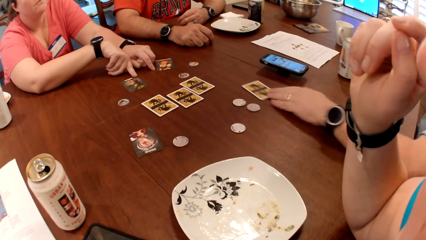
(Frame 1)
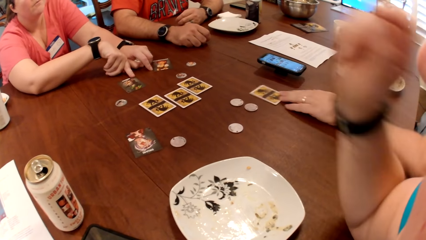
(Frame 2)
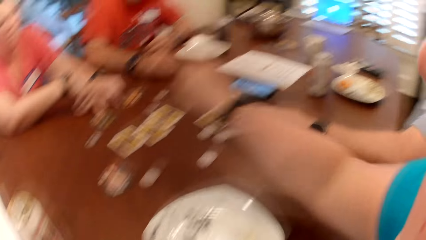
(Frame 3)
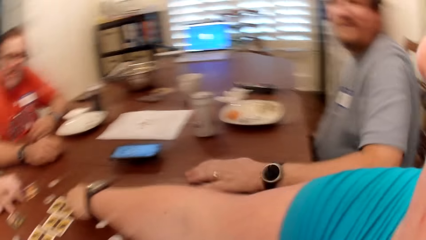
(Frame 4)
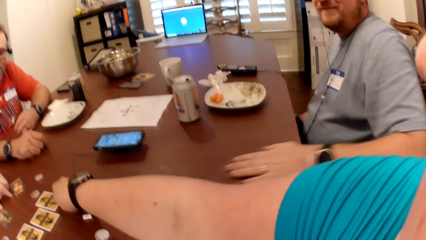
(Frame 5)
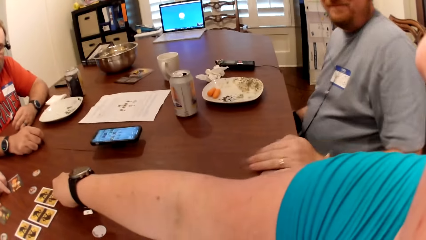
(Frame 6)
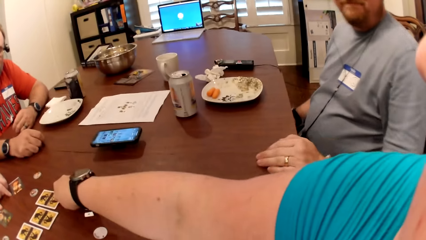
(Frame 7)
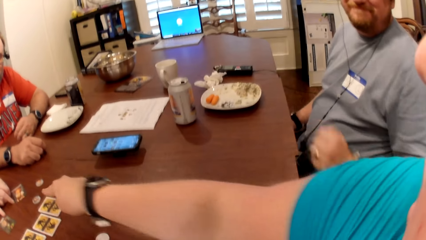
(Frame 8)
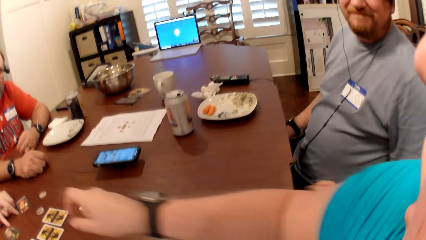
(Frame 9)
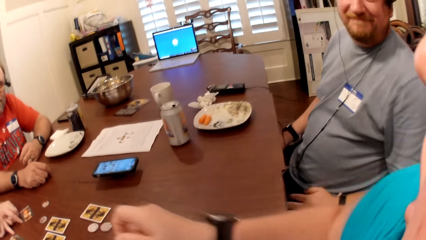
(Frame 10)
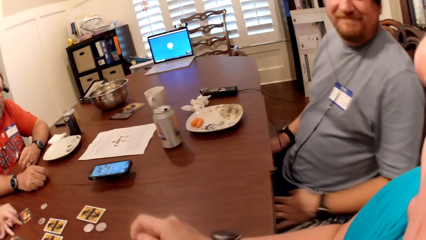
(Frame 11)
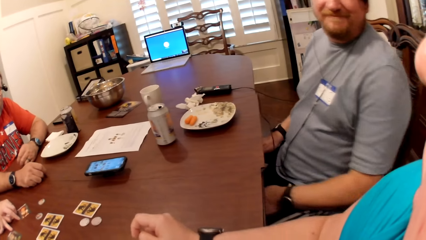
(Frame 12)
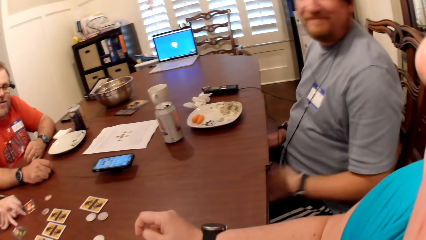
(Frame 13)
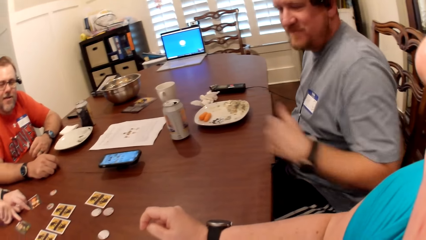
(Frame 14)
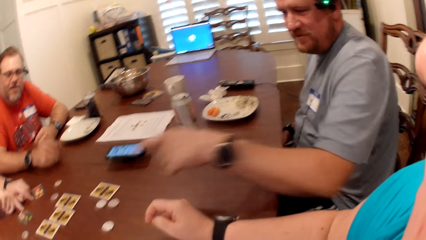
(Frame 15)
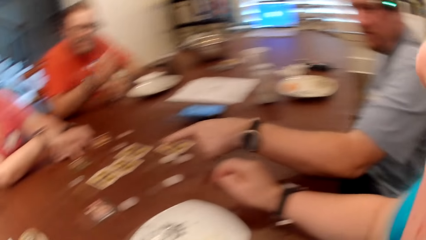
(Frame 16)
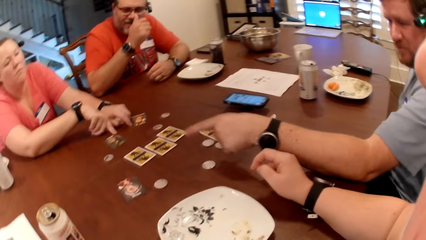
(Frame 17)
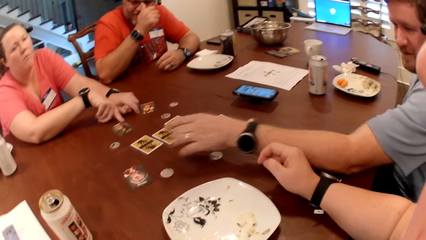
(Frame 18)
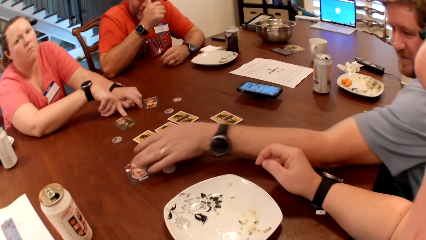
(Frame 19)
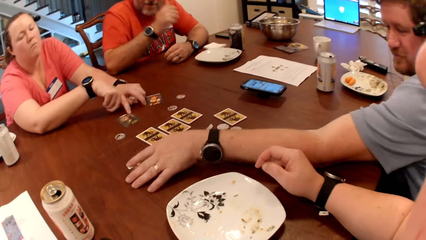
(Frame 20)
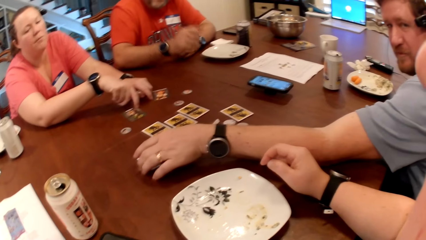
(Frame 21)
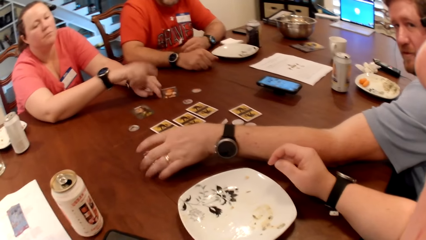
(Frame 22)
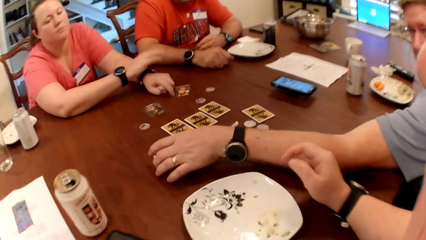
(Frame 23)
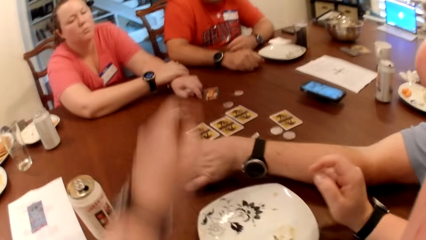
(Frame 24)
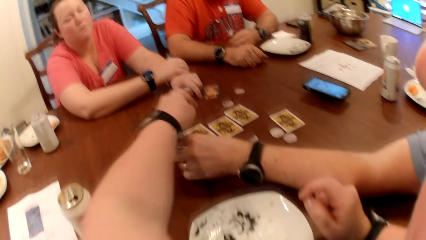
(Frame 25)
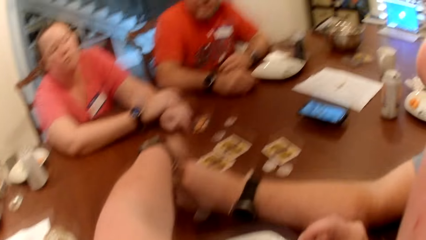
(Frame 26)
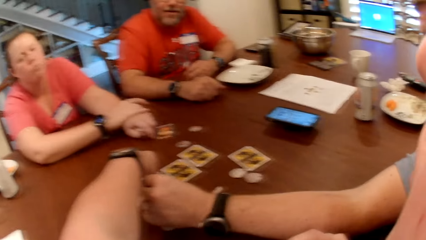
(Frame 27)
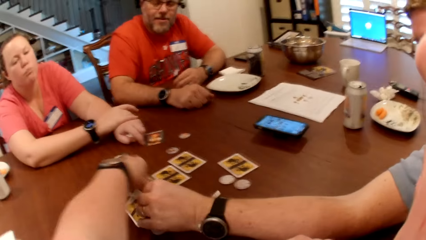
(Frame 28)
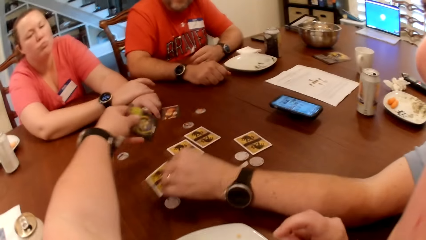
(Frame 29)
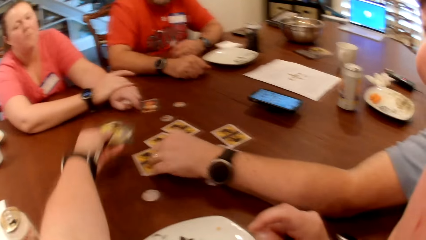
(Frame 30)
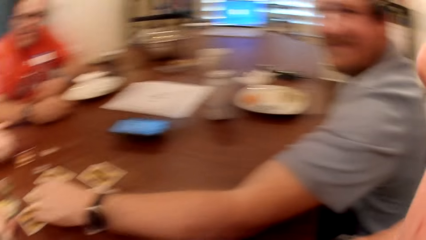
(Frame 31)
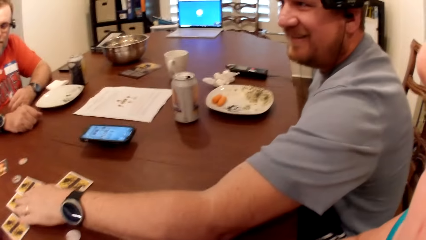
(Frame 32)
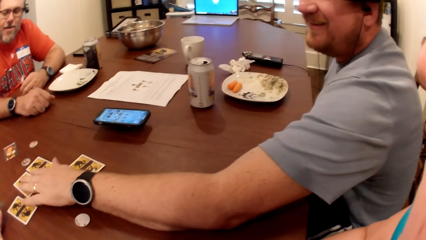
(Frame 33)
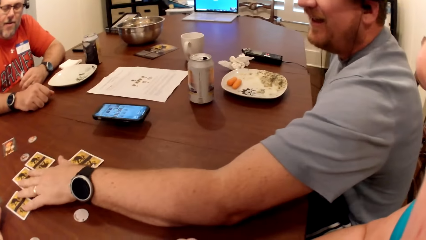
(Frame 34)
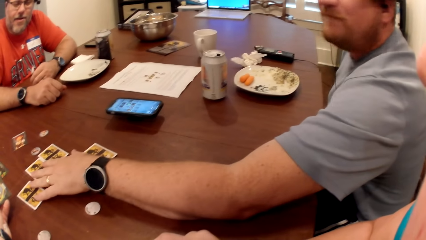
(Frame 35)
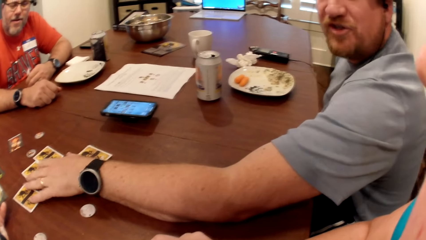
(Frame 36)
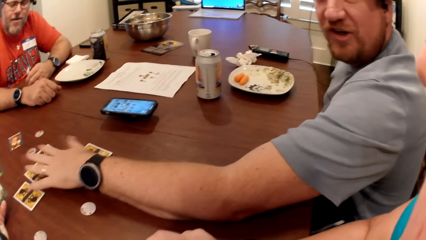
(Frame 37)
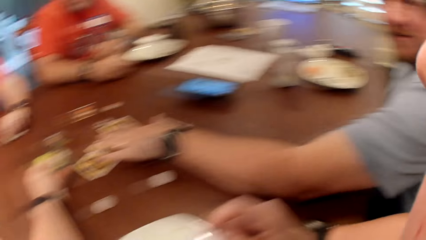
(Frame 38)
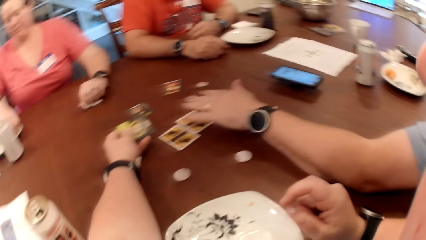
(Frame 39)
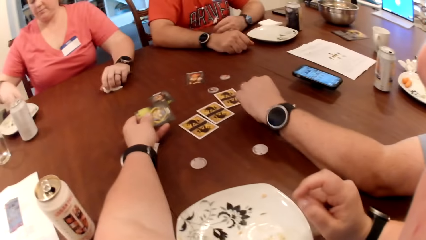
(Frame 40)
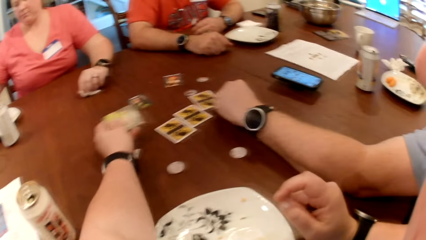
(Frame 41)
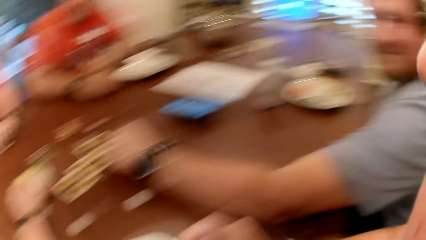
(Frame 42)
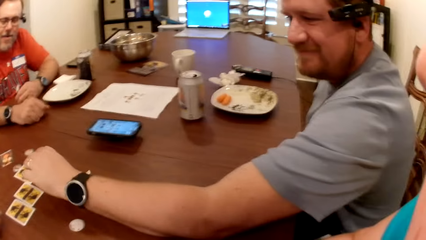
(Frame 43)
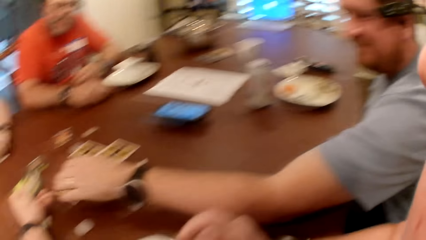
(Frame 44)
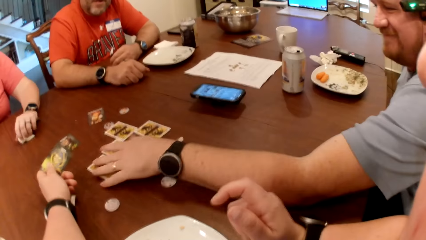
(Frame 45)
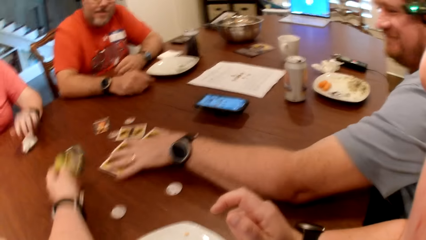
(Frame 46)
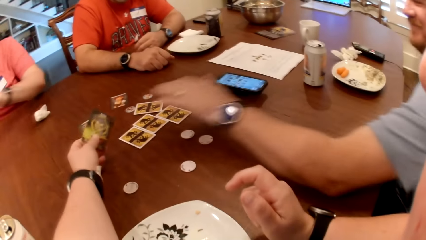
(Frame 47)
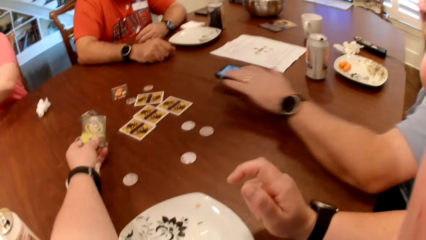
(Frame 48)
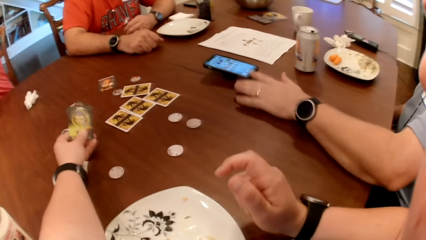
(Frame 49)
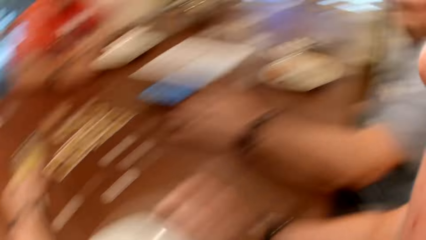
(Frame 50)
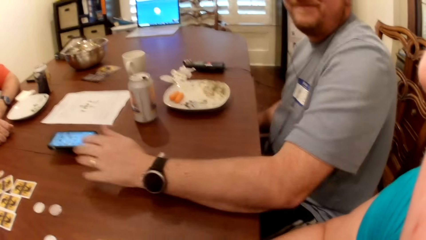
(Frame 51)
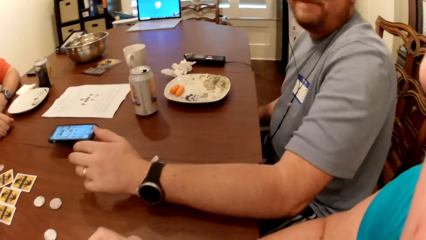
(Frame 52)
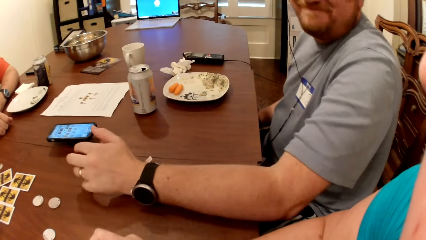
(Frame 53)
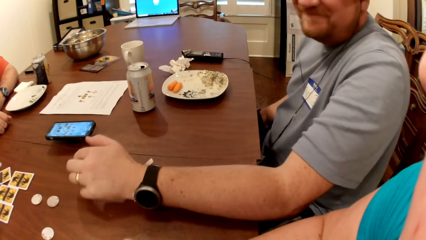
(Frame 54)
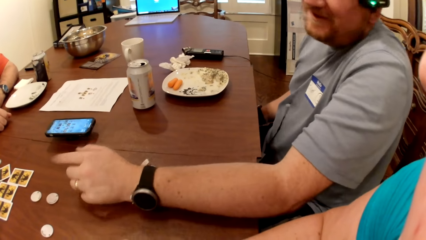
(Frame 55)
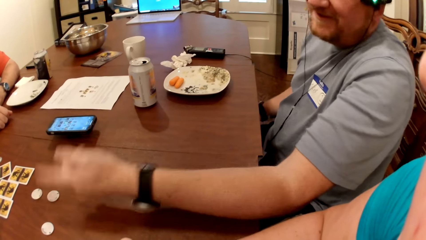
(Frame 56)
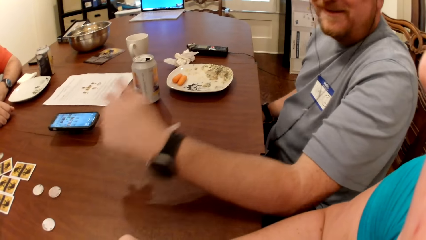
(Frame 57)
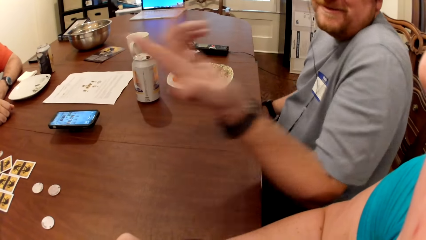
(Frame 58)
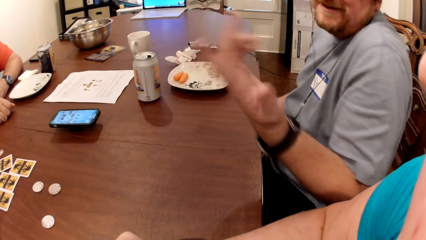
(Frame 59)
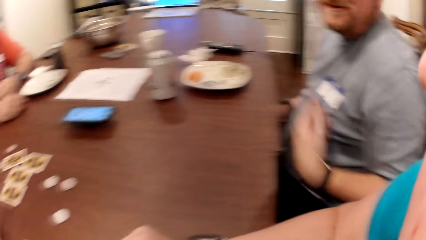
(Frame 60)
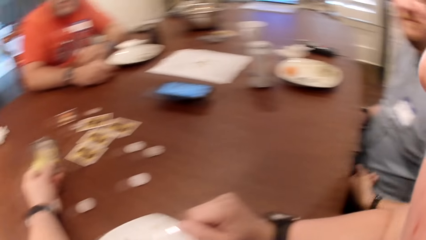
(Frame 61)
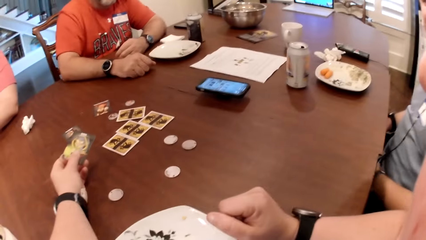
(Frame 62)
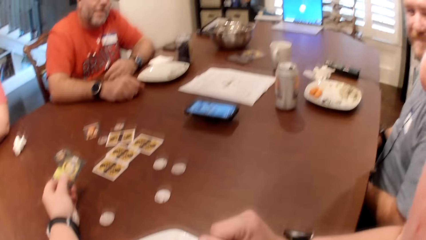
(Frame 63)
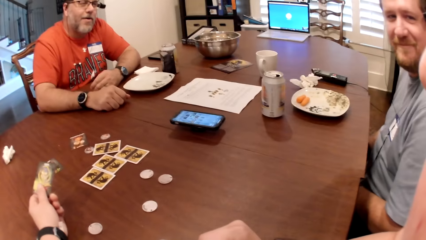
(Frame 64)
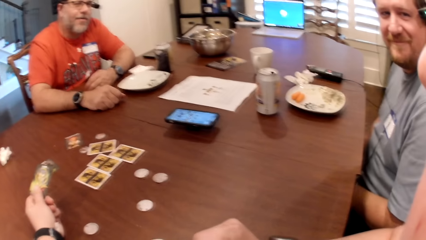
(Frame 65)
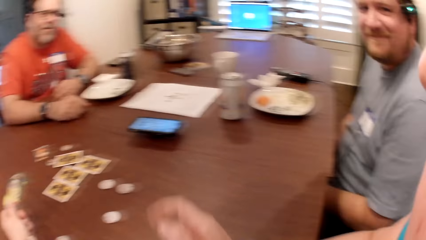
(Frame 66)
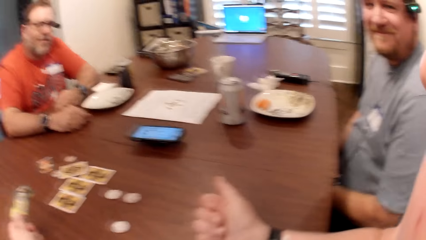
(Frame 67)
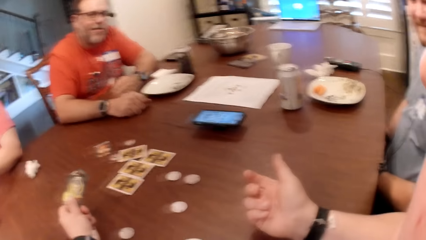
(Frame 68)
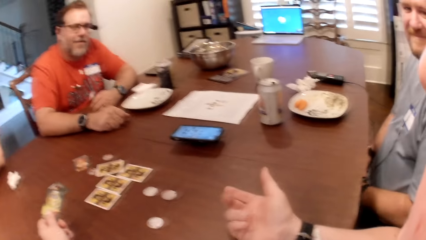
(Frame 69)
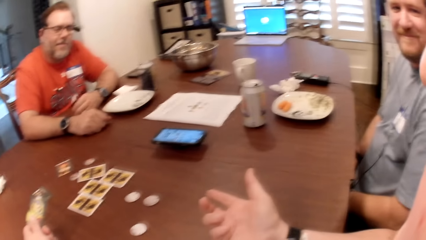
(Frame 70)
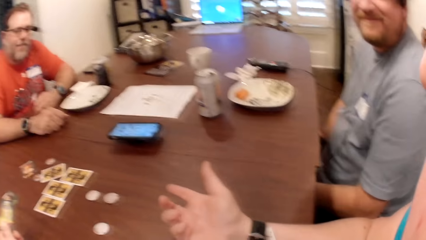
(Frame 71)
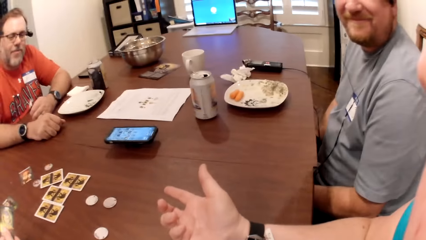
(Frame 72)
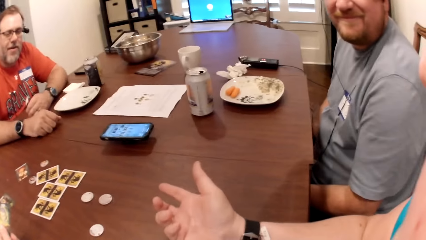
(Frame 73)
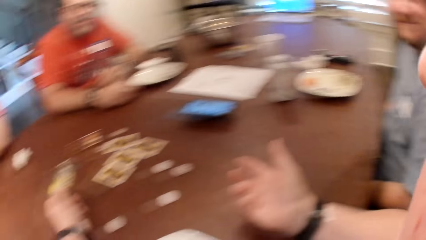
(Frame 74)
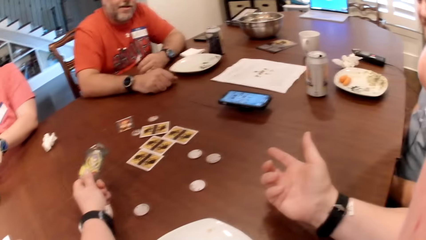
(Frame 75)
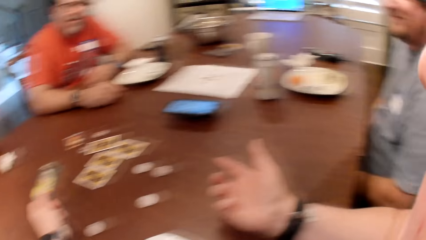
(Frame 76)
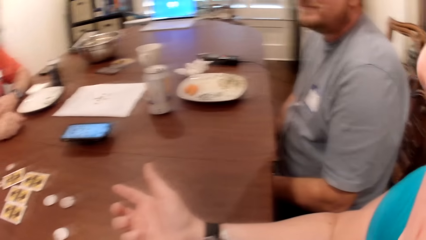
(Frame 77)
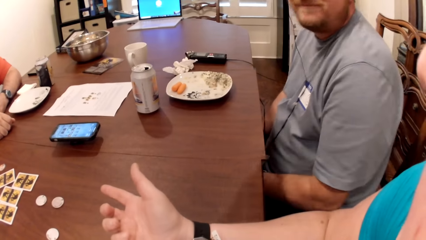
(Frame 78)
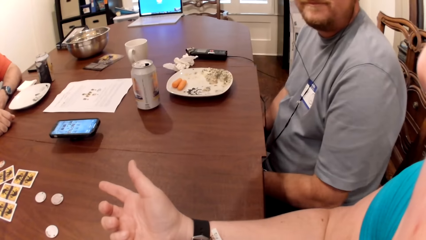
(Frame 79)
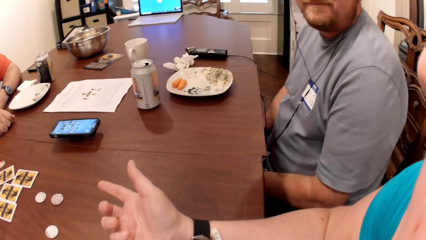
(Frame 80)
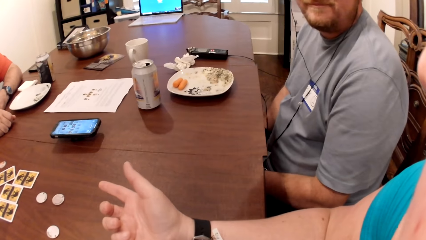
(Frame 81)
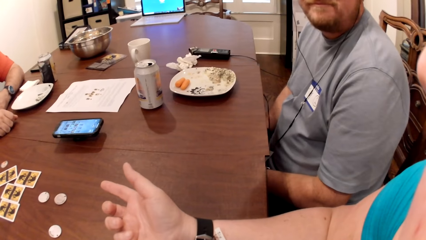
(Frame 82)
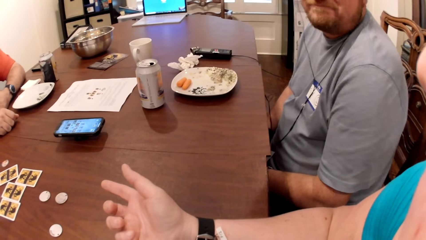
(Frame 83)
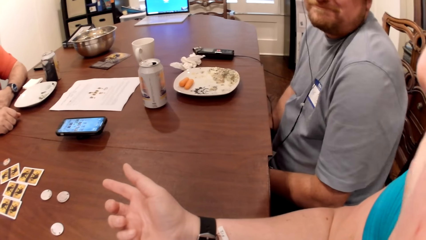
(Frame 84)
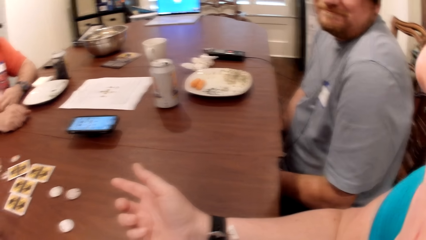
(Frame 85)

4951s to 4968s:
The camera wearer points at the card. She touches the card on the table with her right hand. A man turns the card. The man moves the card on the table with his left hand. The camera wearer points at the card. She picks up the card from the table with her right hand. A woman touches a plate on the table with her right hand. The woman drops the paper towel on the table with her left hand. The camera wearer holds the card. She talks with friends. She talks to friends.
